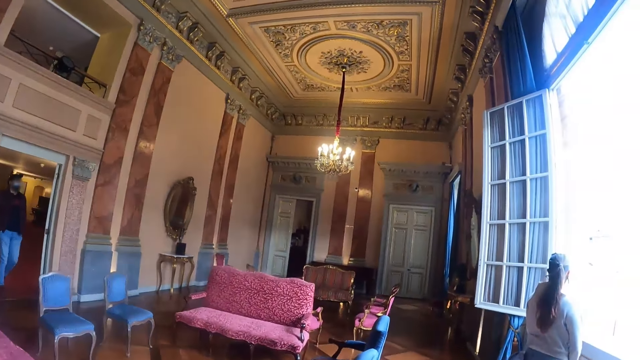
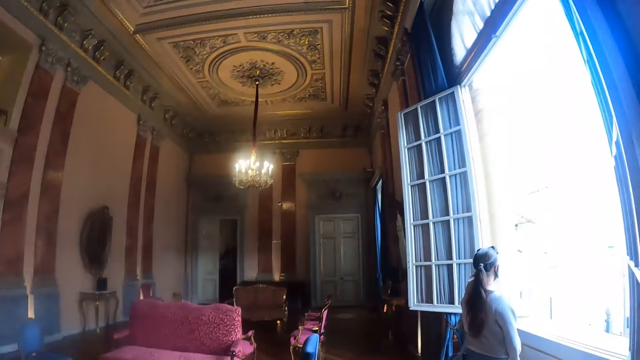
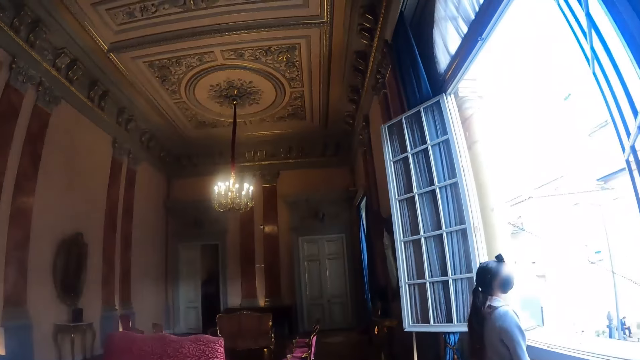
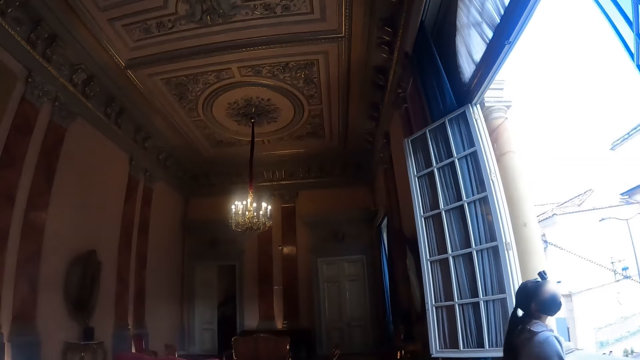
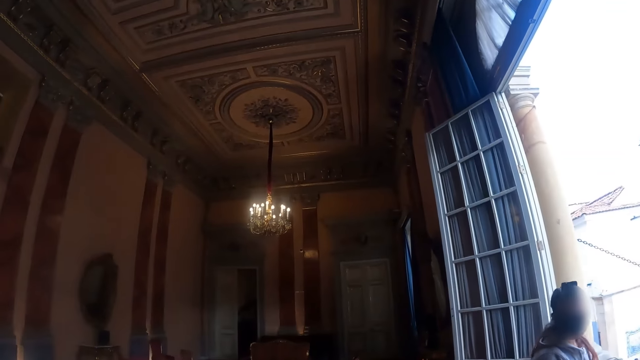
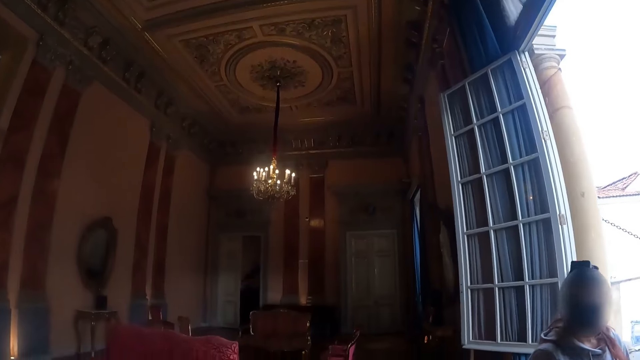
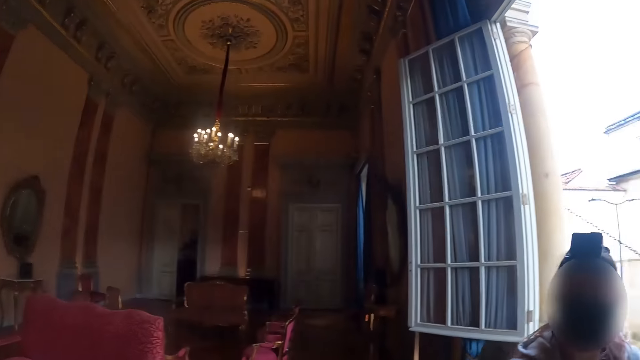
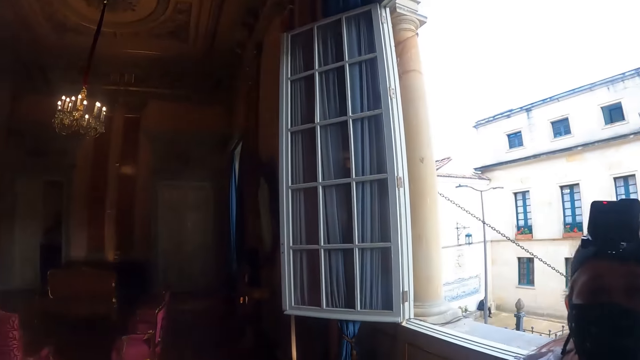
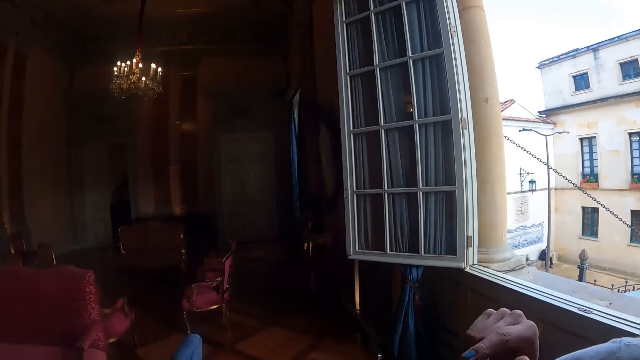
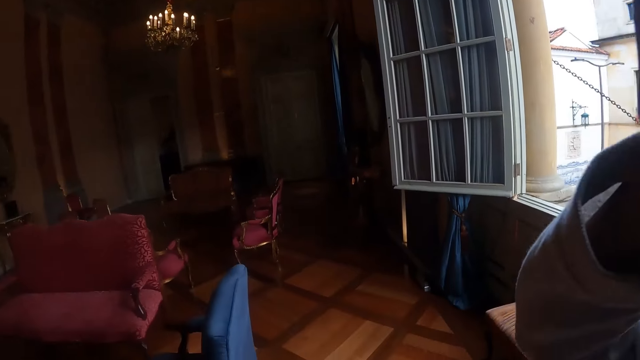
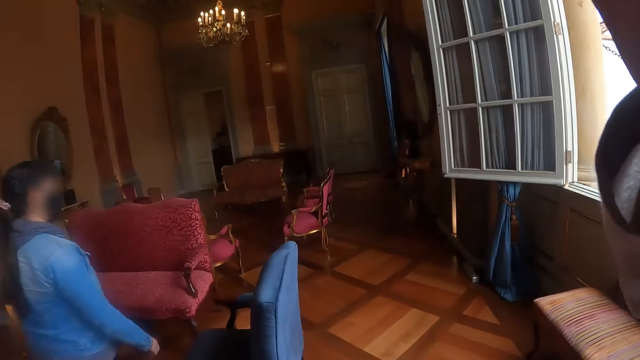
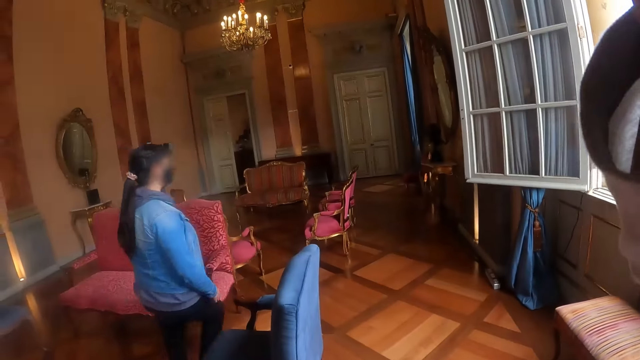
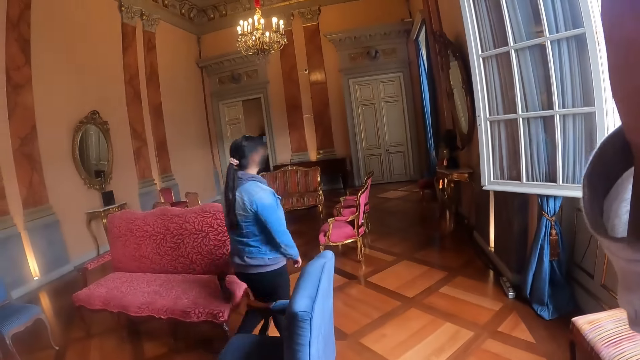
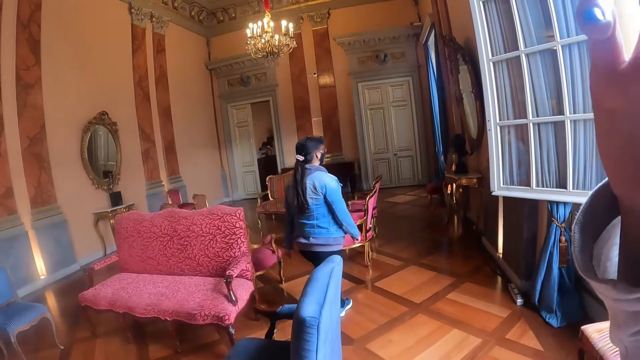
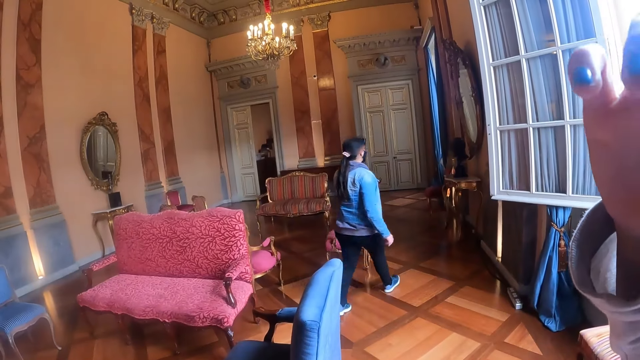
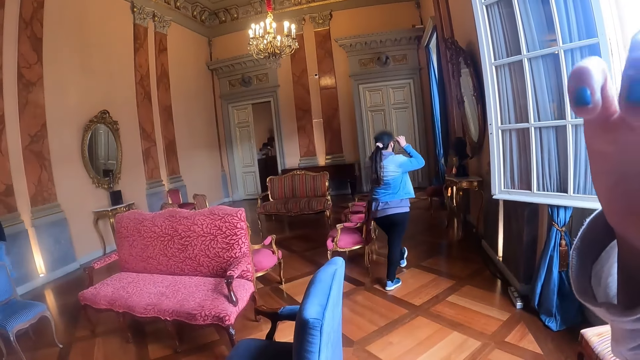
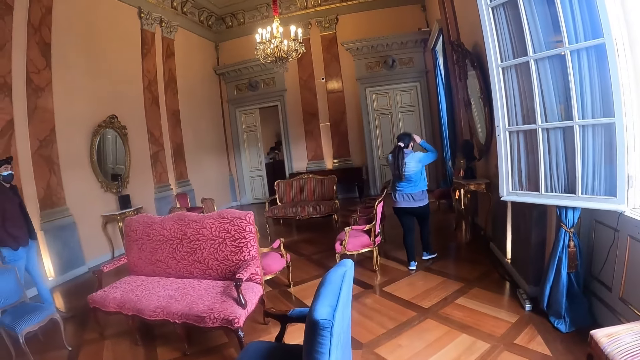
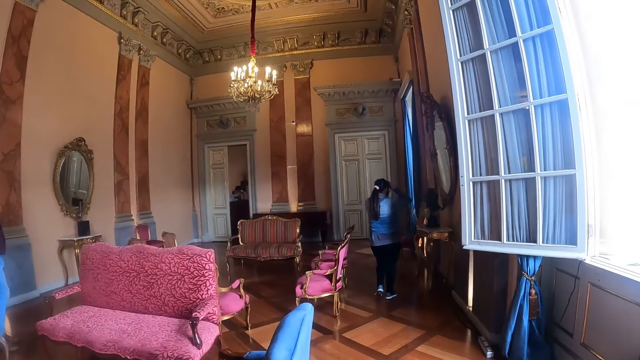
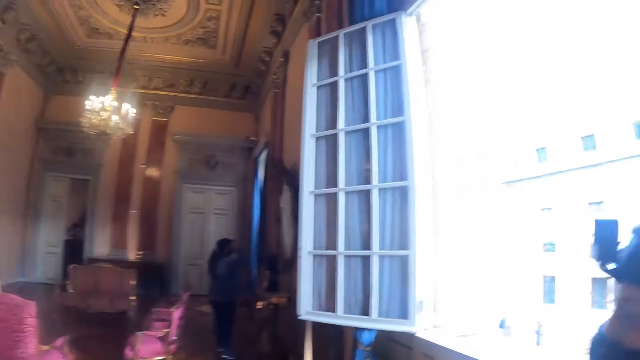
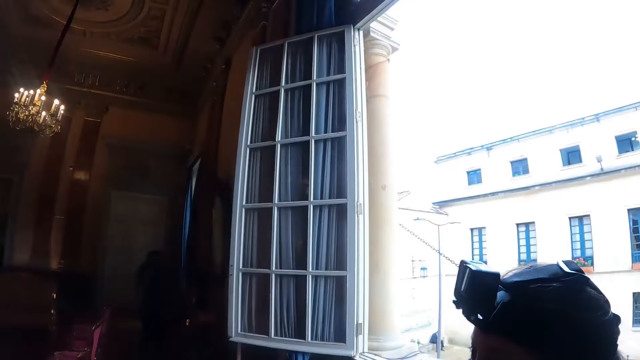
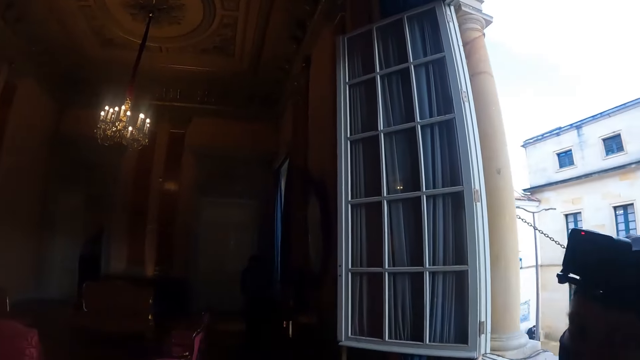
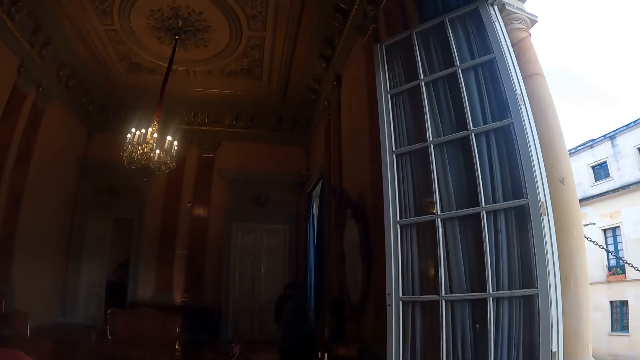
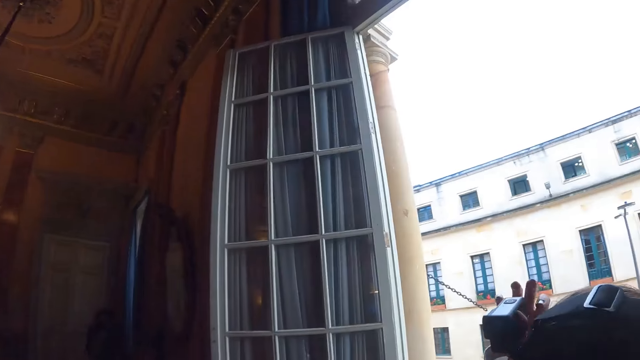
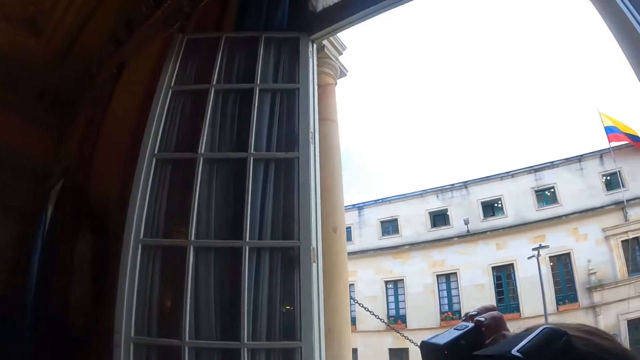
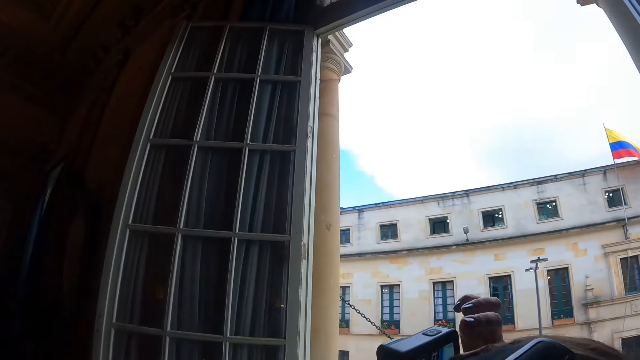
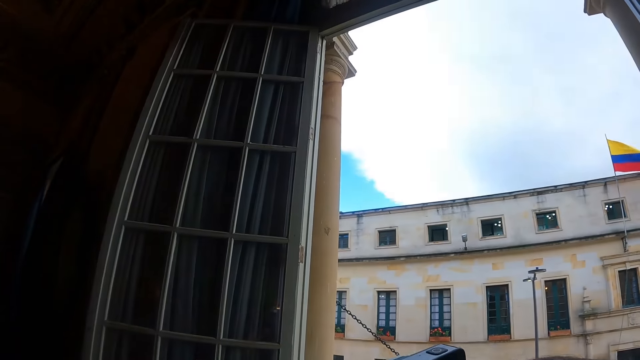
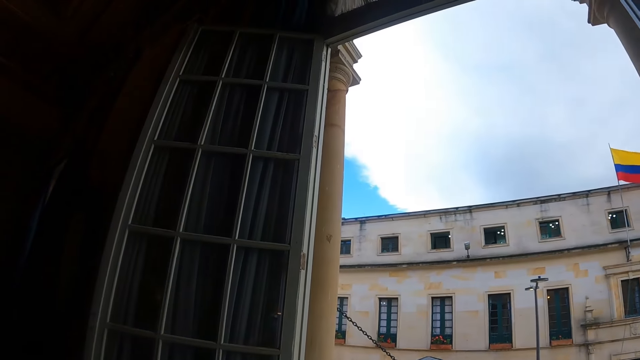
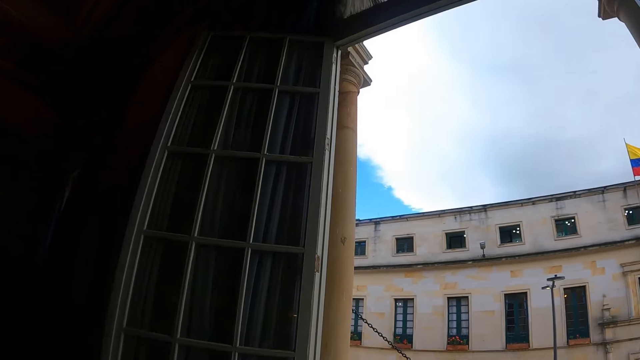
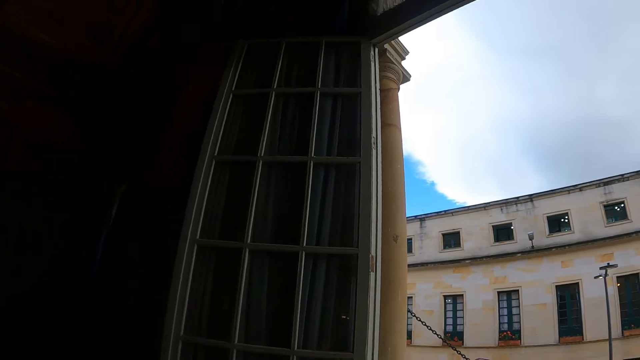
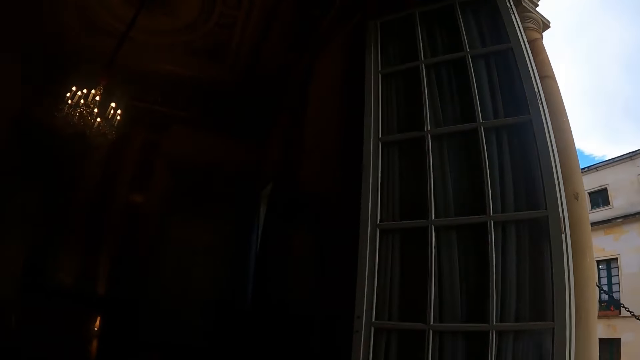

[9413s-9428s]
A woman adjusts the camera wearer's camera. The camera wearer looks around.

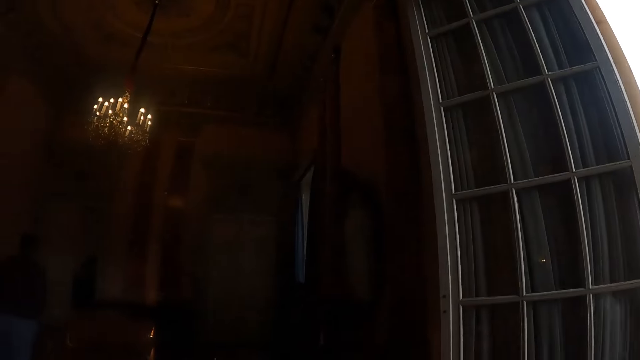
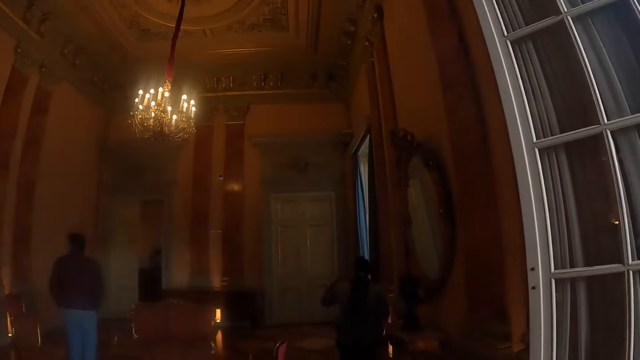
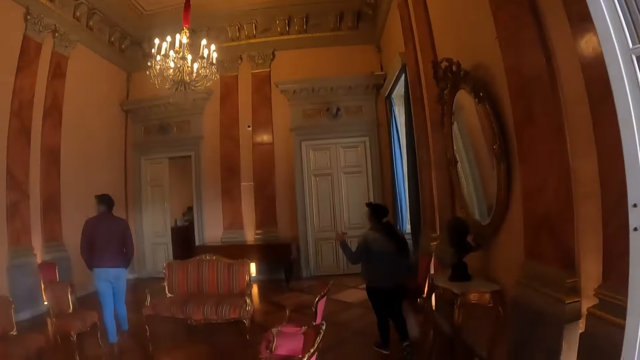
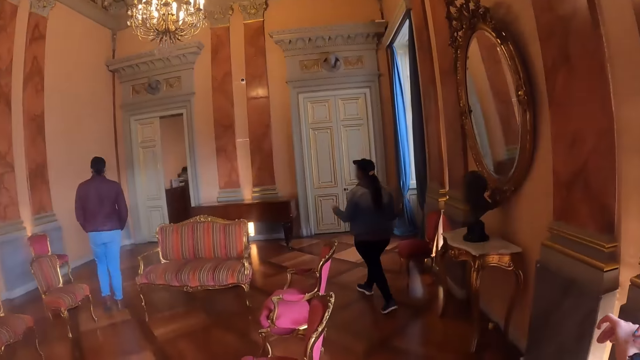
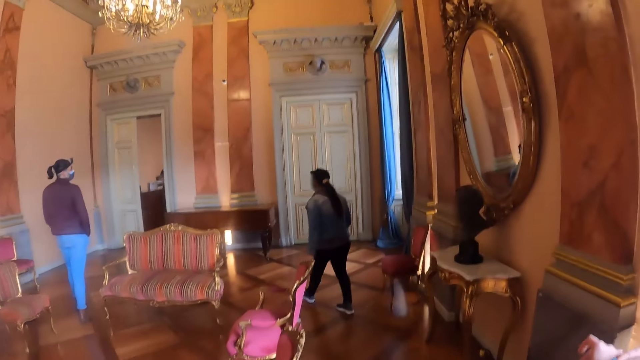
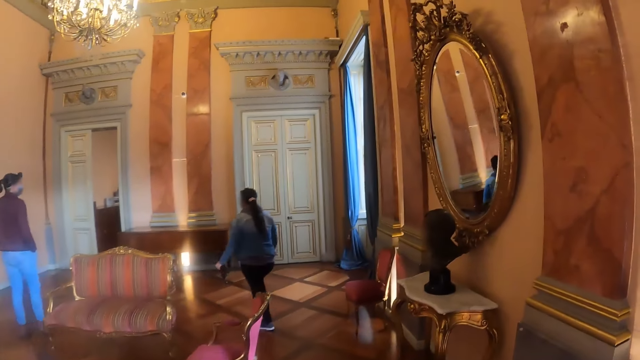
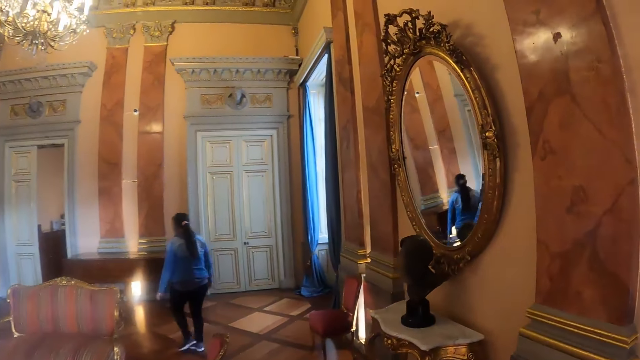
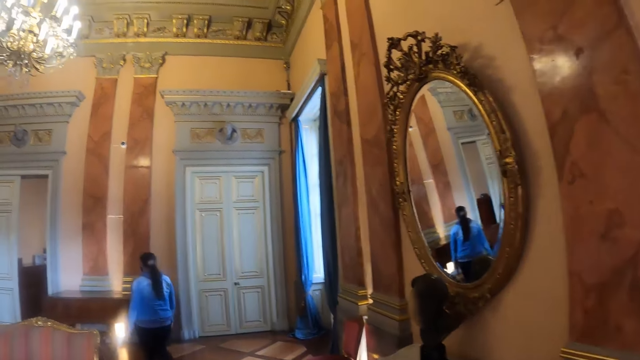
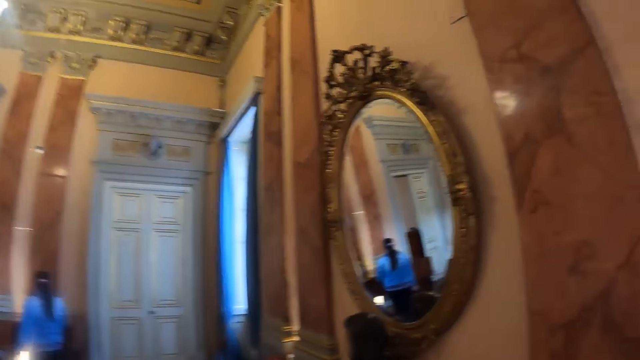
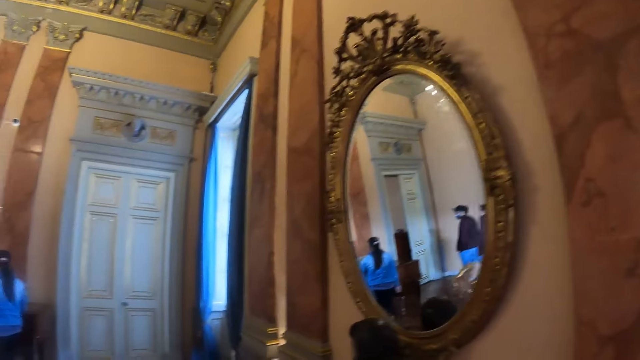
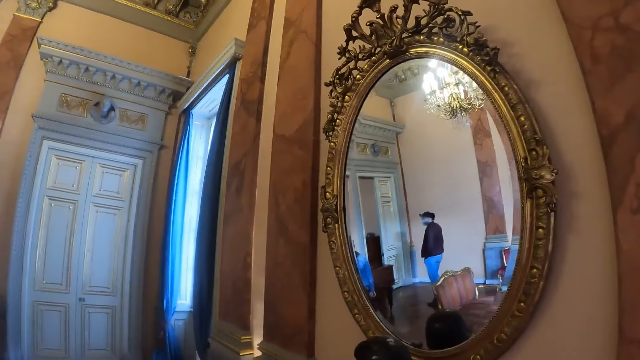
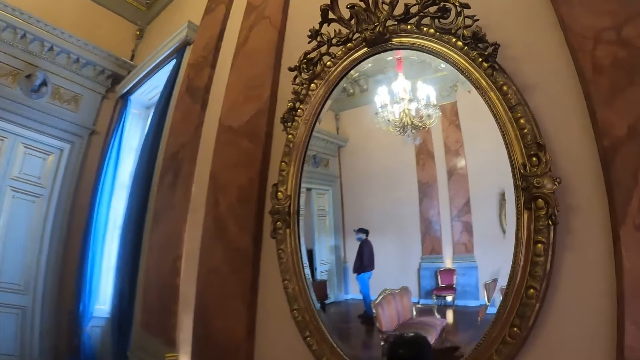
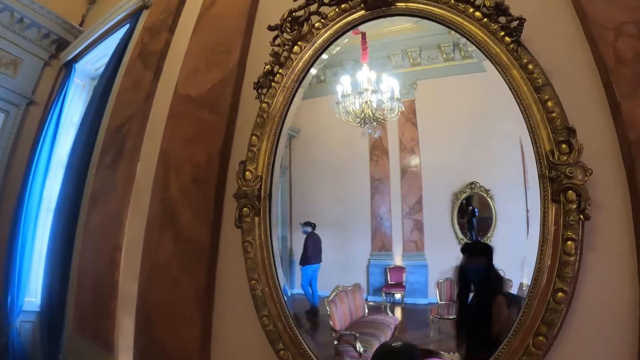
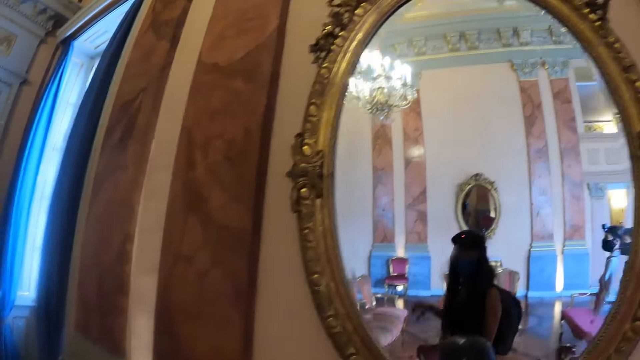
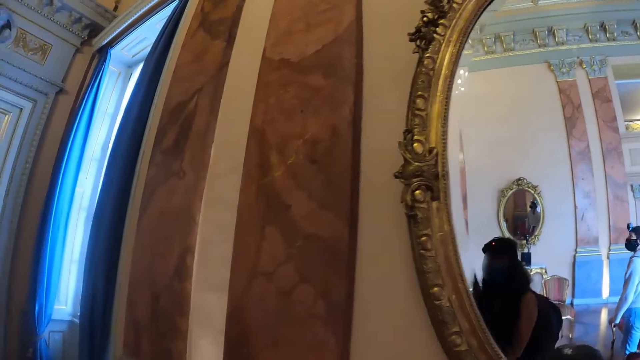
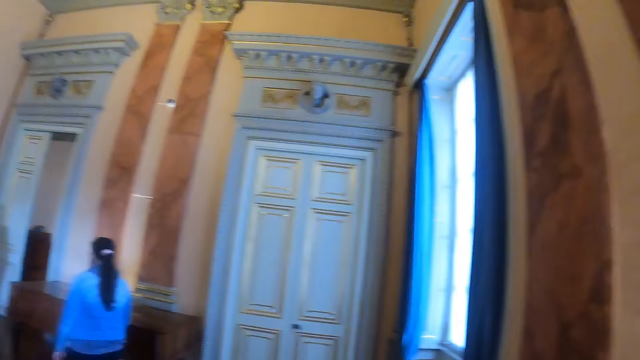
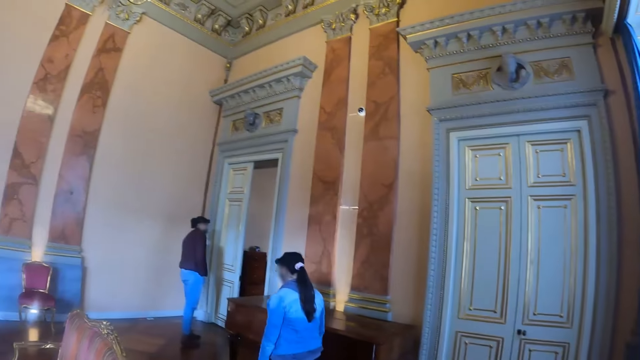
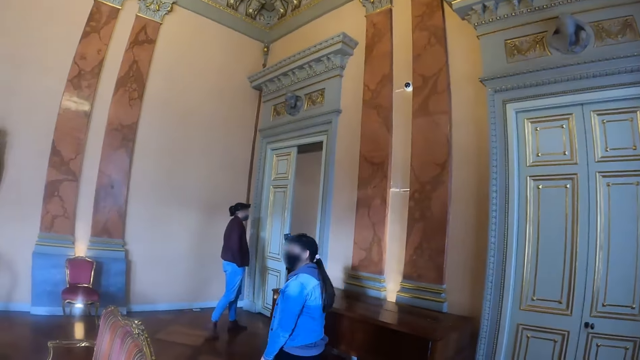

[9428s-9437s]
The camera wearer walks around.
